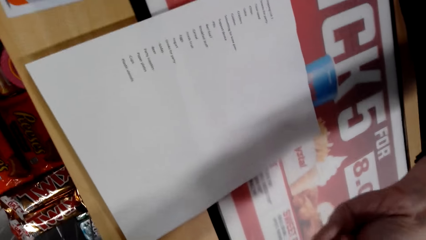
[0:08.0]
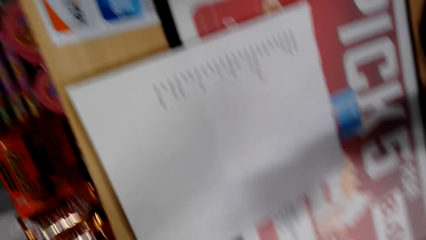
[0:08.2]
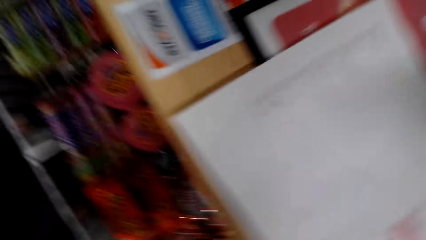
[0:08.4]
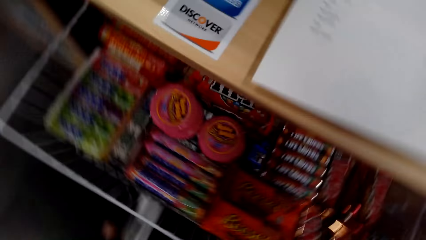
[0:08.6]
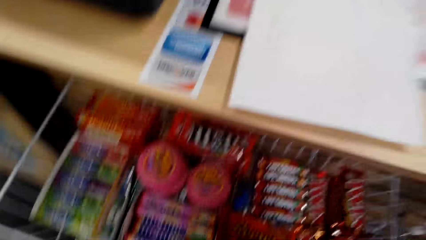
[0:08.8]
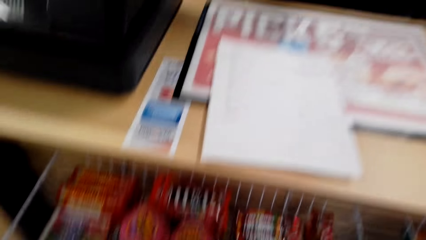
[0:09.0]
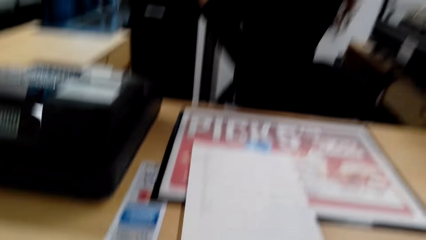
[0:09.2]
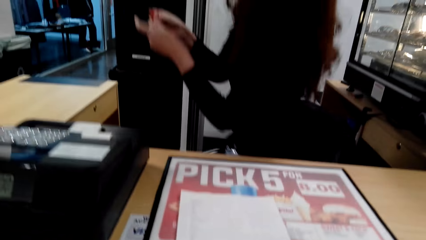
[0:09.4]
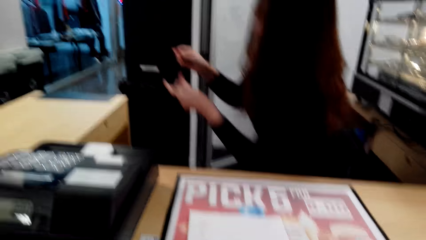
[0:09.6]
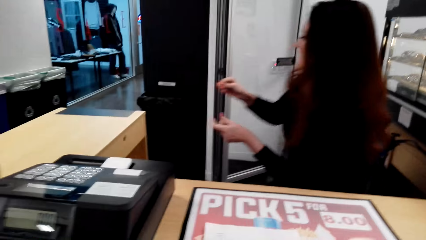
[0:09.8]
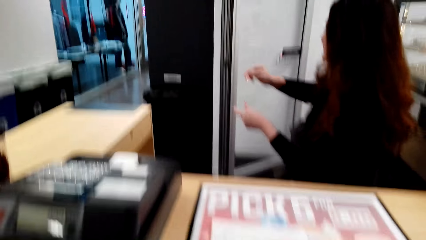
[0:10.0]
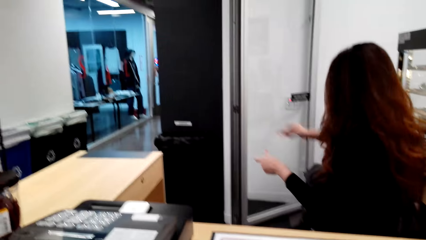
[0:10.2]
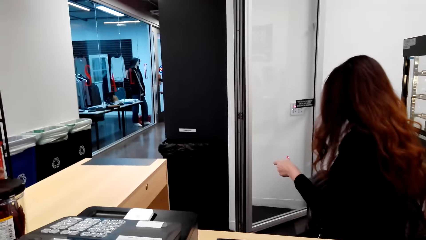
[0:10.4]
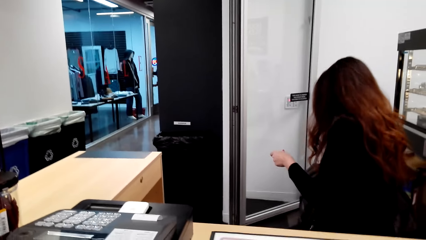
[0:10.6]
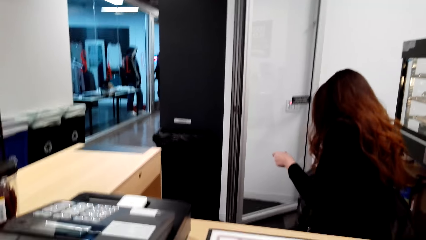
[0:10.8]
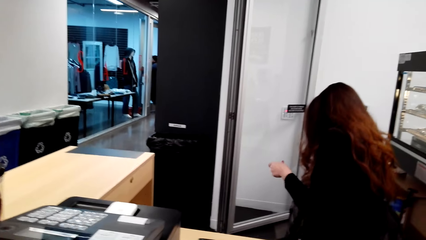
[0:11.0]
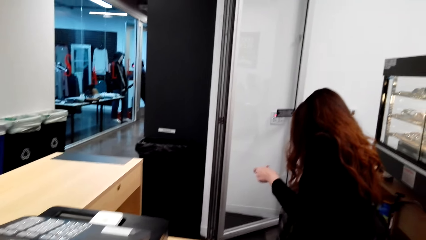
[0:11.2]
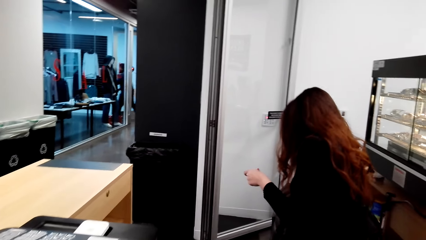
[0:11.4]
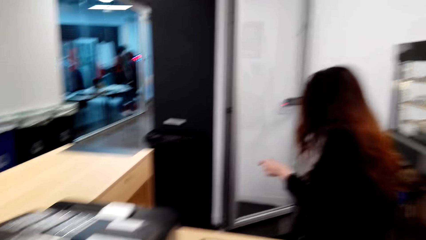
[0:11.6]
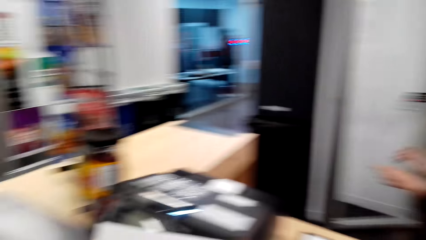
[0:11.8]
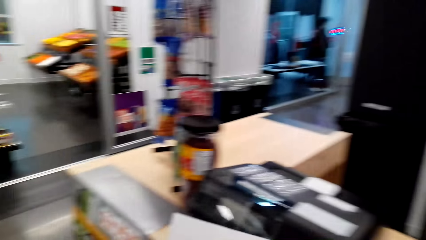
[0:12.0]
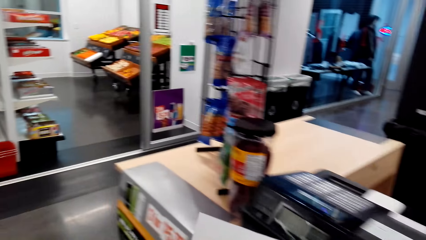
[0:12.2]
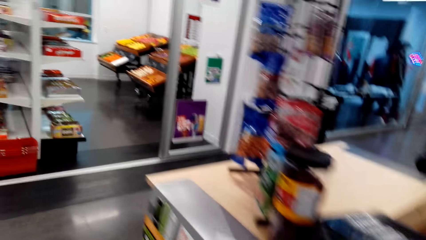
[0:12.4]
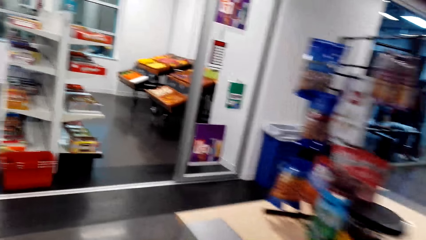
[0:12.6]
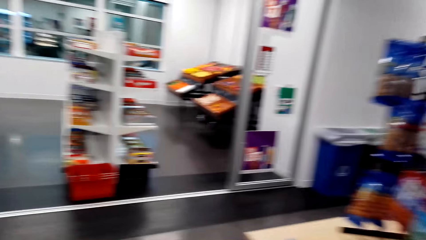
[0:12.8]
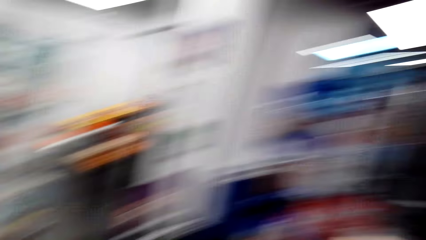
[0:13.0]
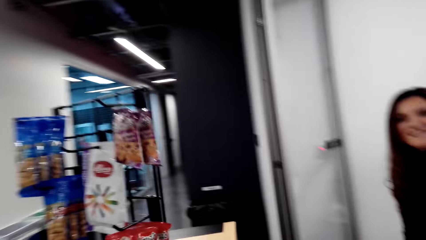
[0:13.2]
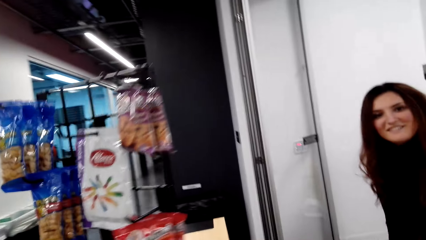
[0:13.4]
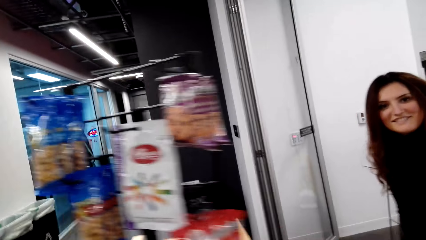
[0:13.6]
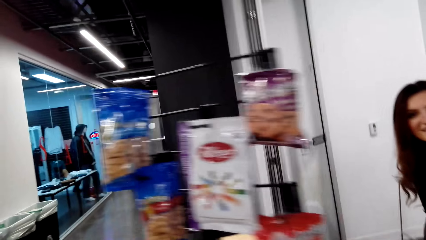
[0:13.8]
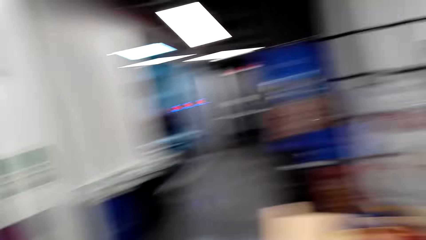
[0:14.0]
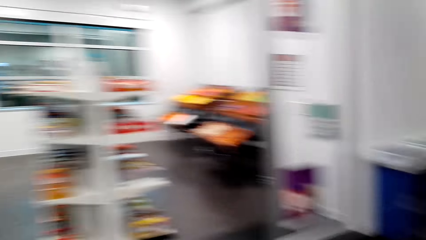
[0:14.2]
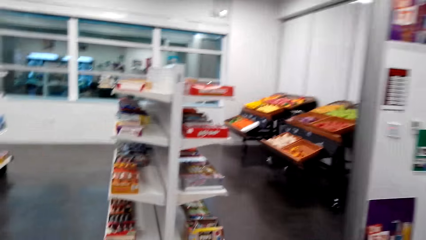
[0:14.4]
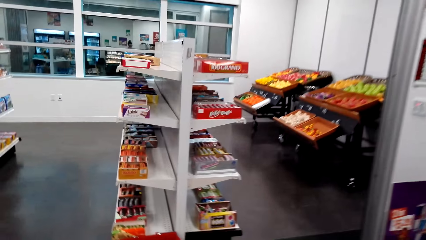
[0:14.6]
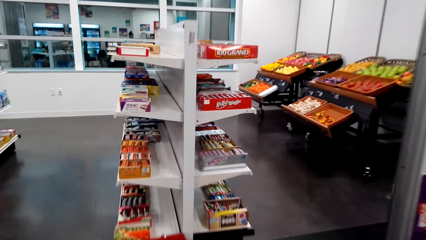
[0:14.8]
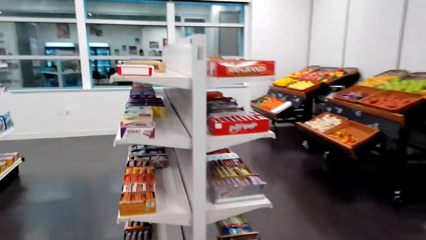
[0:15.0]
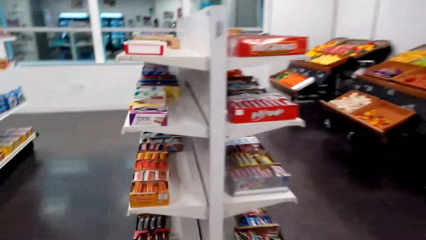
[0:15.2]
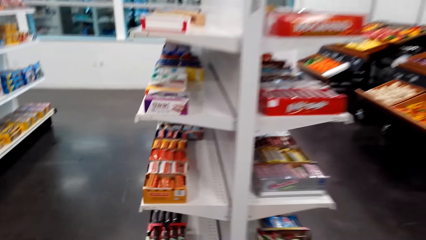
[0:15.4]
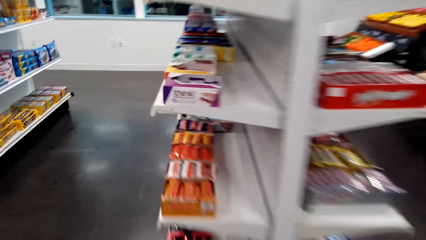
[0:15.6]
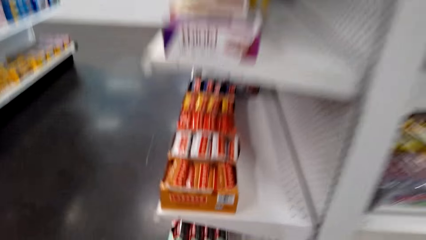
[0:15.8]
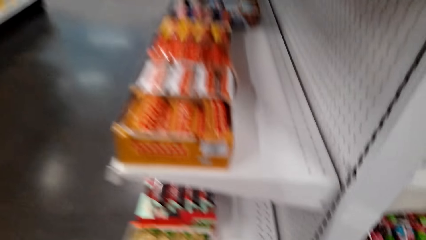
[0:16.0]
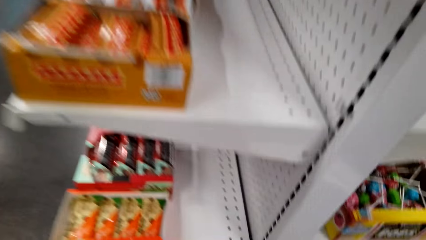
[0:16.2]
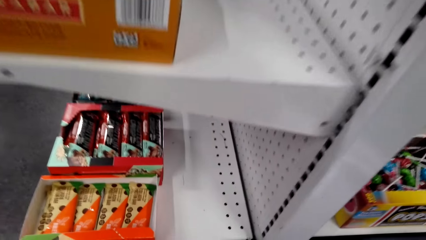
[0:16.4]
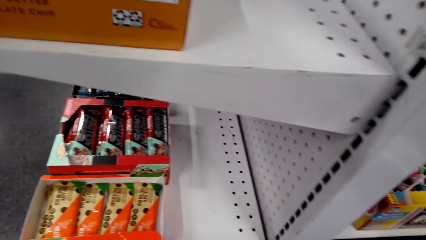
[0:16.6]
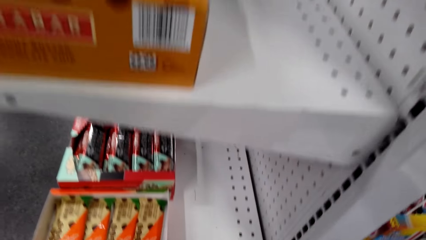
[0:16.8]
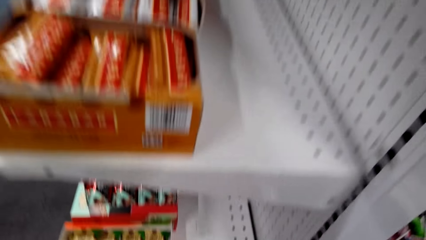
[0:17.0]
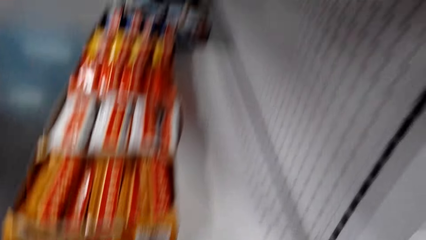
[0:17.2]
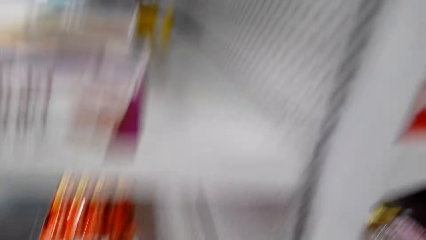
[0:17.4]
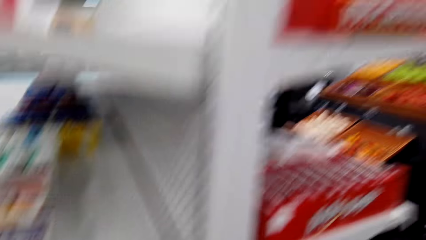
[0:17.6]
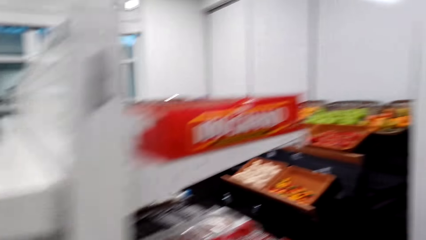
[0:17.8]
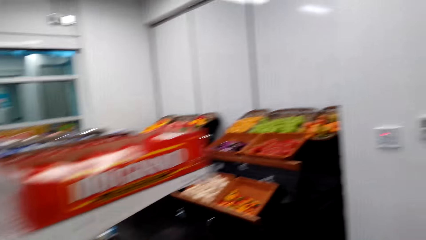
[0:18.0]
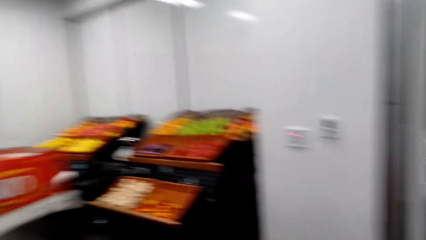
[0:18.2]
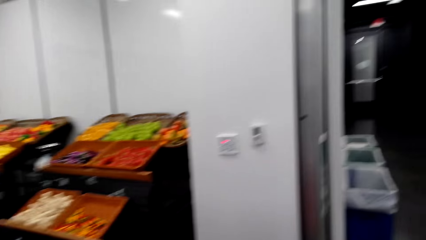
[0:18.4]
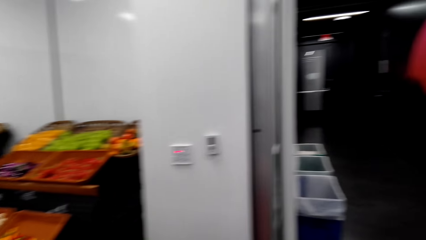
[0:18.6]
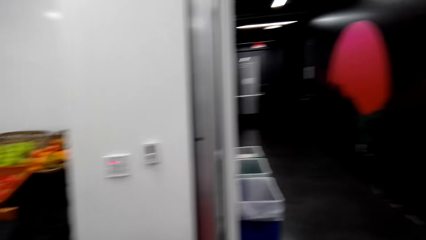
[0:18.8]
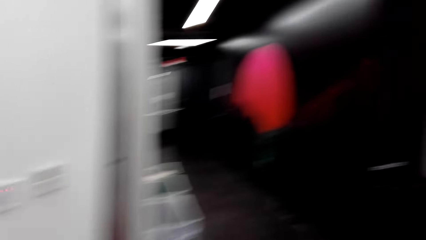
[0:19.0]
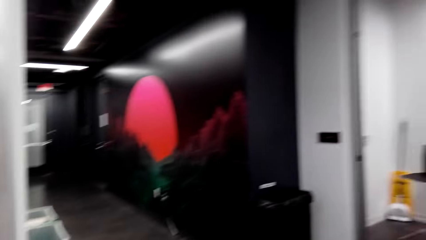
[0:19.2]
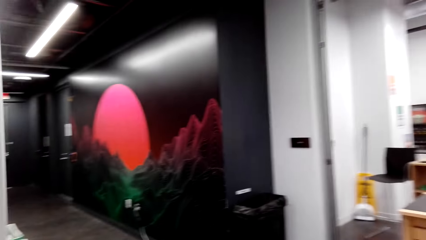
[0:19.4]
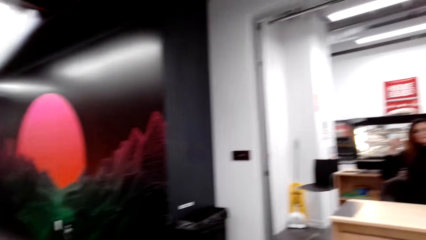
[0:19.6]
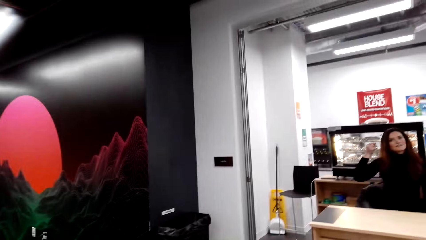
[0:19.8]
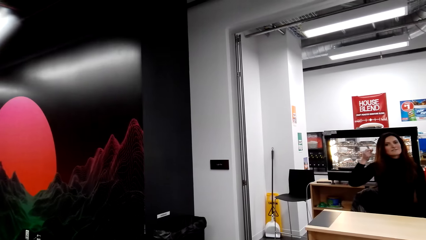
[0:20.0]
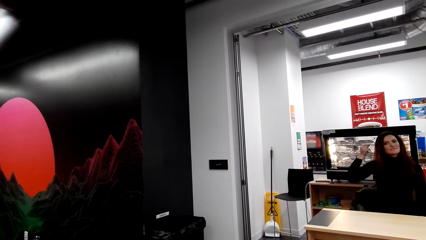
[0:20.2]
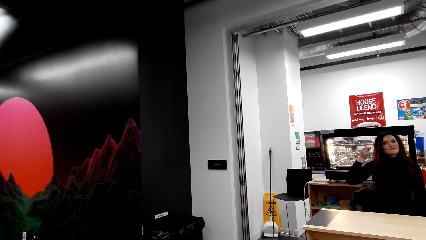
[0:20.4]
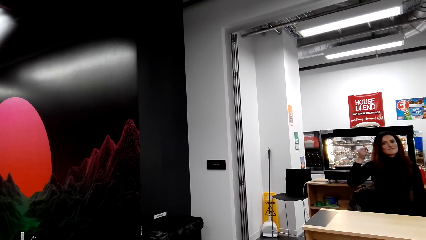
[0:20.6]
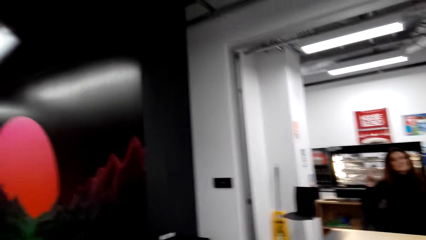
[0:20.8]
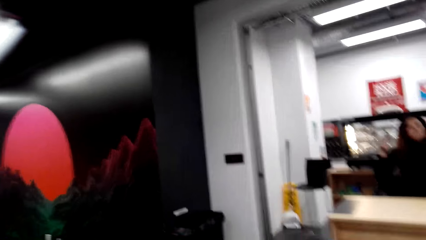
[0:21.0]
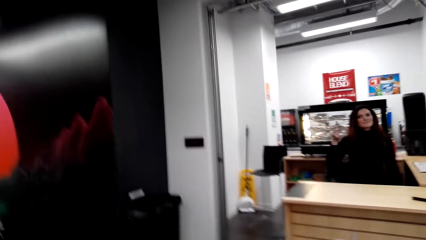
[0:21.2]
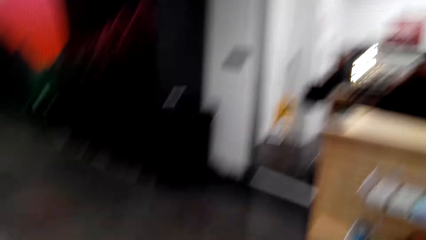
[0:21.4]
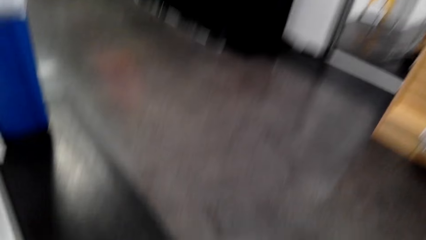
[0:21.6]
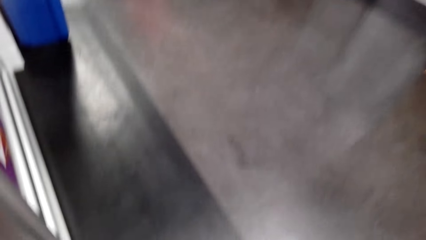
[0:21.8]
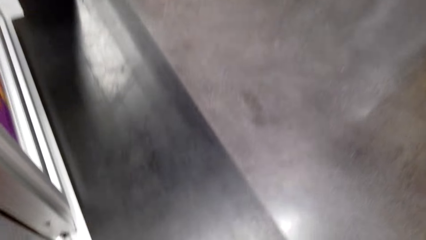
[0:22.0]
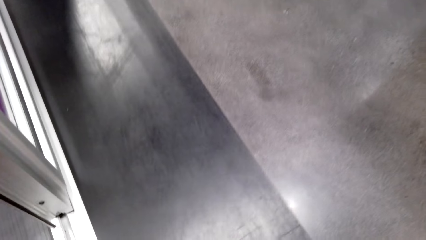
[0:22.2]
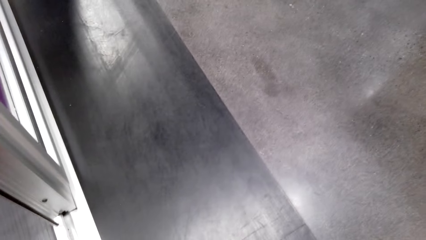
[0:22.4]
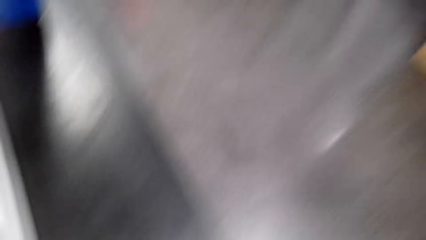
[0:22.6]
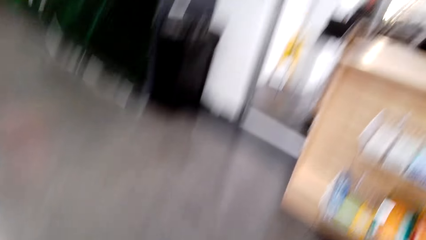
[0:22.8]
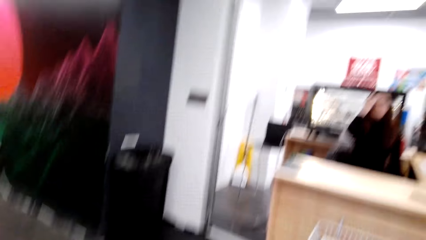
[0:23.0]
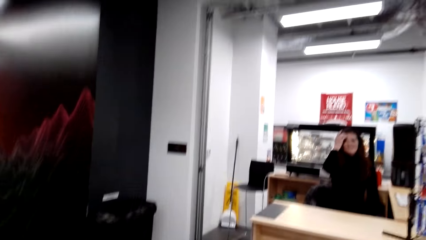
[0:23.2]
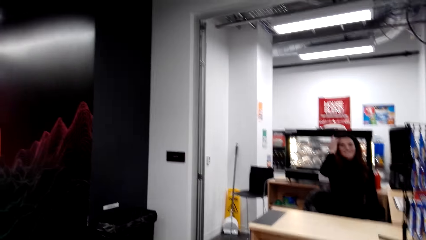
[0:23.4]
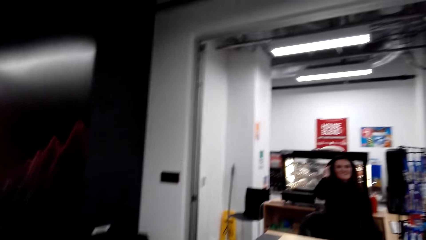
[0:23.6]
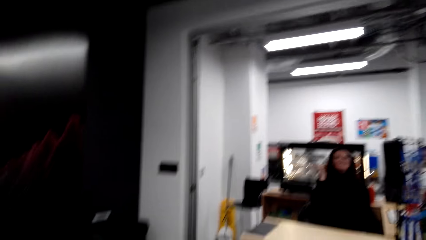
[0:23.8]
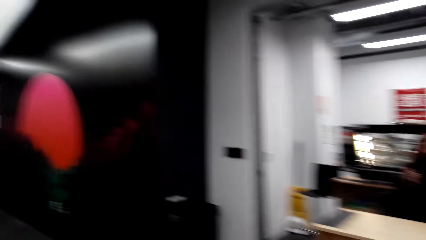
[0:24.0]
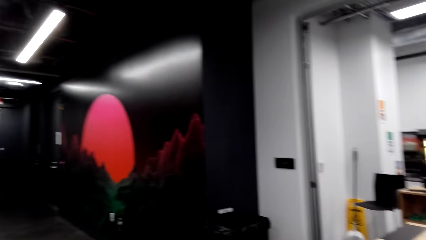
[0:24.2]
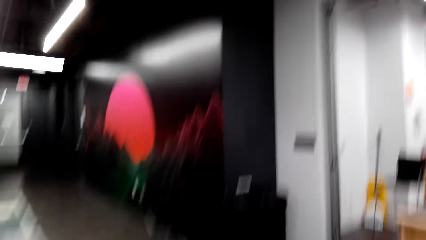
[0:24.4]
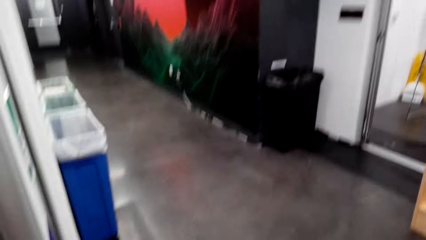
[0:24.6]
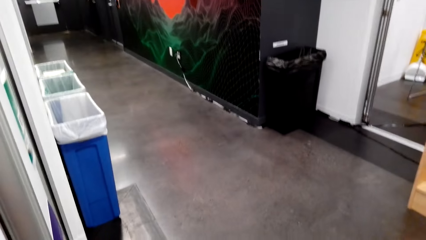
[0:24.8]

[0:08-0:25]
A woman sits on the chair. The woman picks something from the floor. The camera wearer moves around. Another woman walks in the supermarket. The second woman converses with the first woman.
